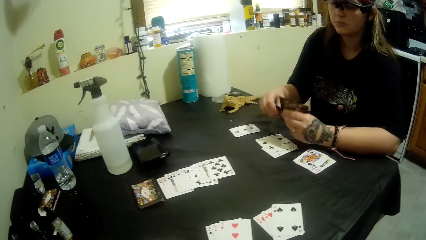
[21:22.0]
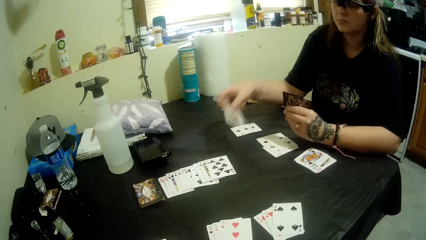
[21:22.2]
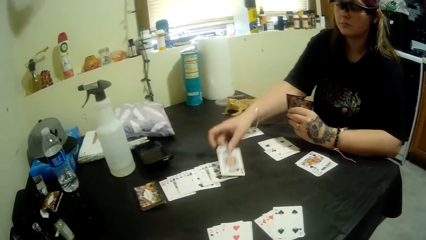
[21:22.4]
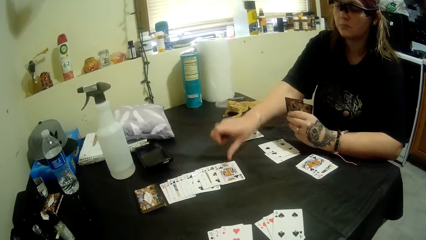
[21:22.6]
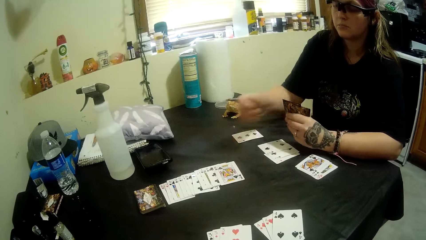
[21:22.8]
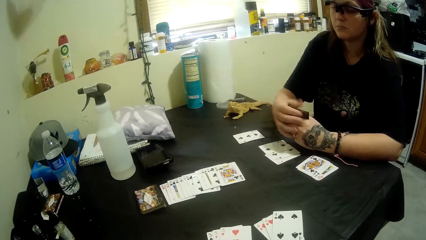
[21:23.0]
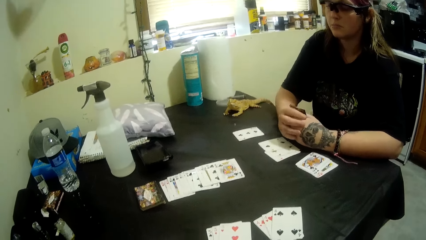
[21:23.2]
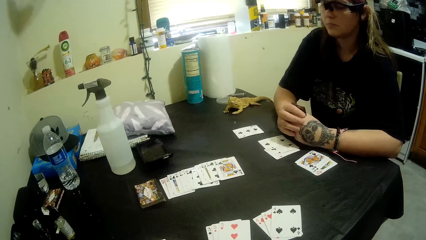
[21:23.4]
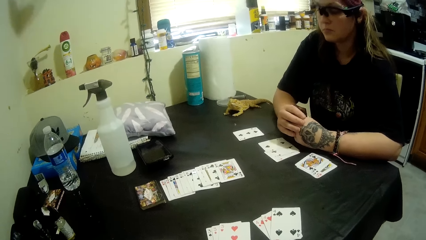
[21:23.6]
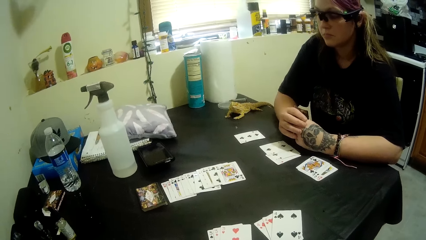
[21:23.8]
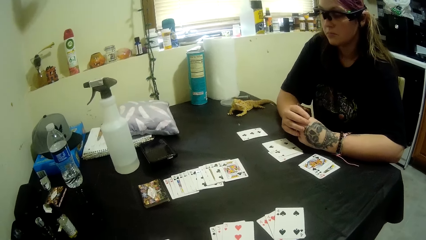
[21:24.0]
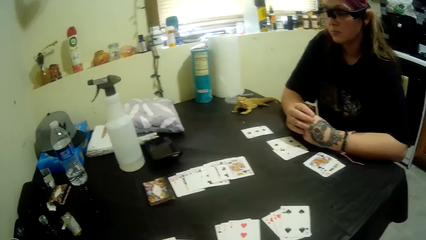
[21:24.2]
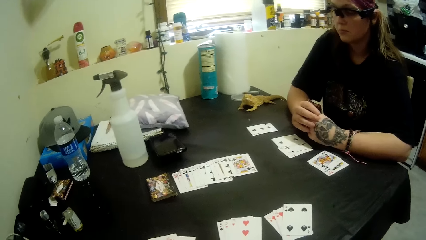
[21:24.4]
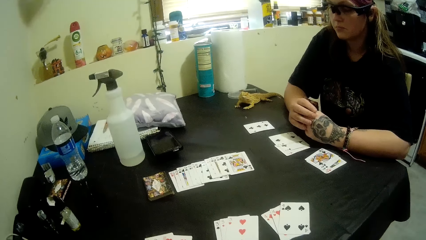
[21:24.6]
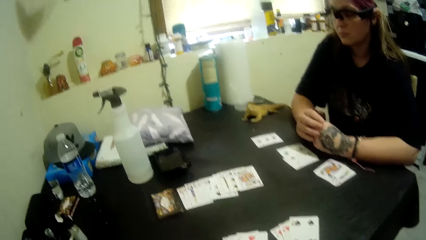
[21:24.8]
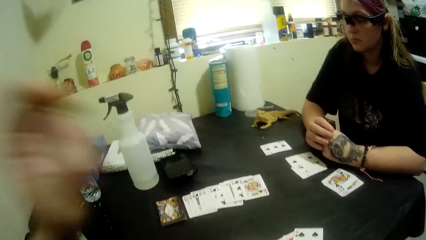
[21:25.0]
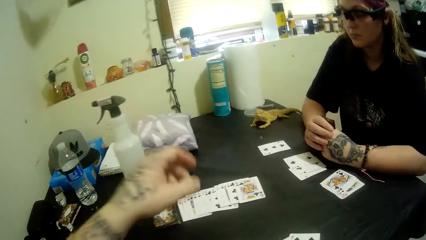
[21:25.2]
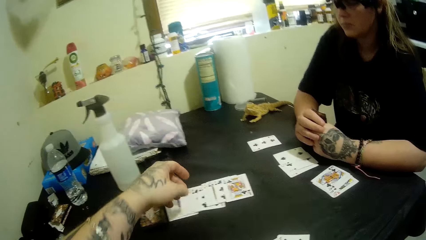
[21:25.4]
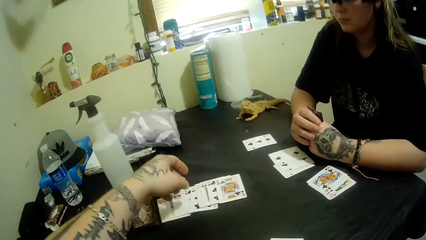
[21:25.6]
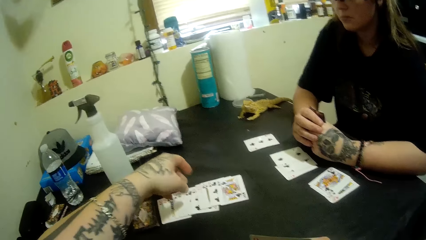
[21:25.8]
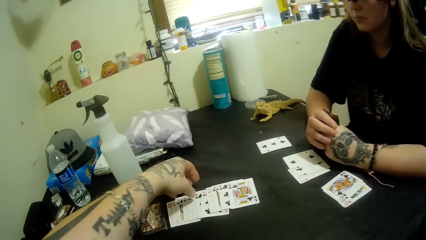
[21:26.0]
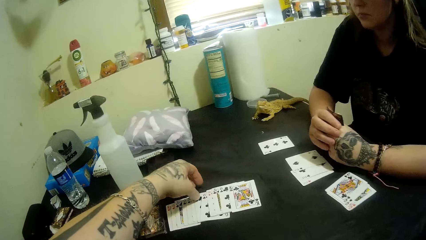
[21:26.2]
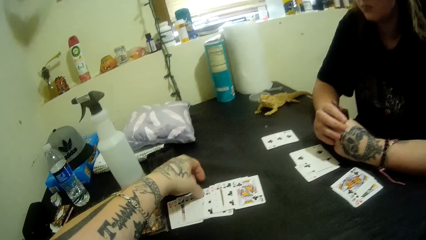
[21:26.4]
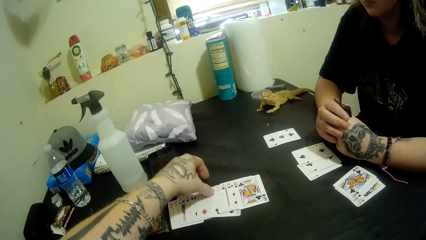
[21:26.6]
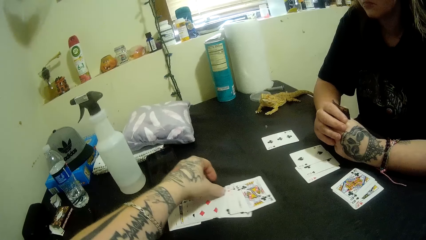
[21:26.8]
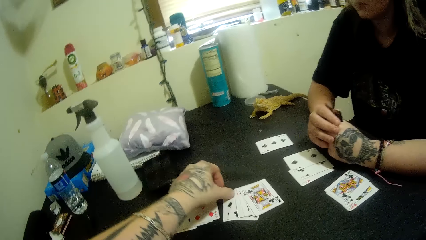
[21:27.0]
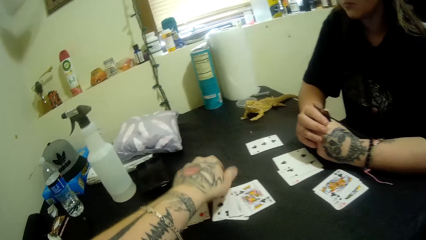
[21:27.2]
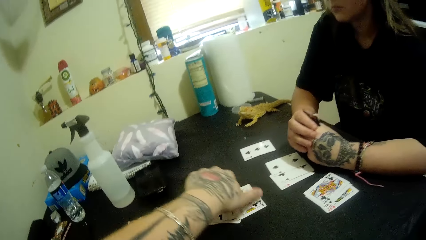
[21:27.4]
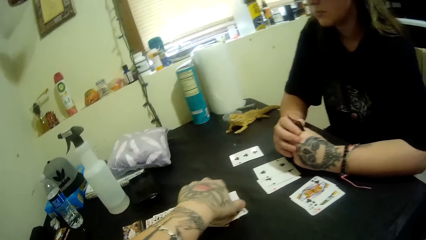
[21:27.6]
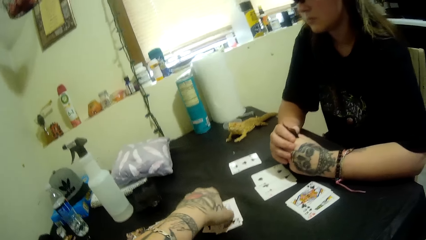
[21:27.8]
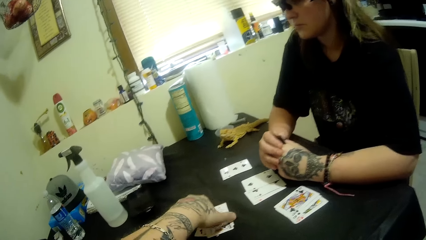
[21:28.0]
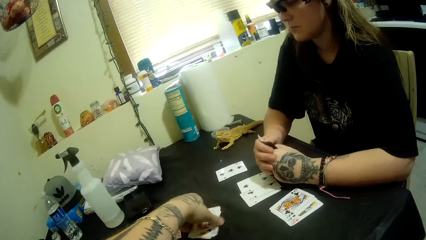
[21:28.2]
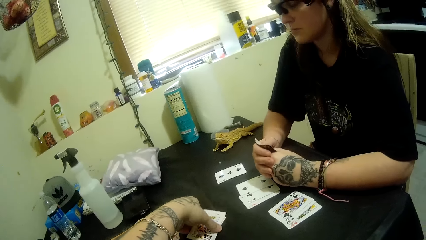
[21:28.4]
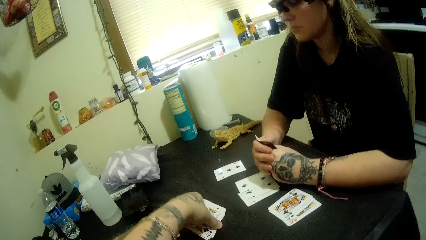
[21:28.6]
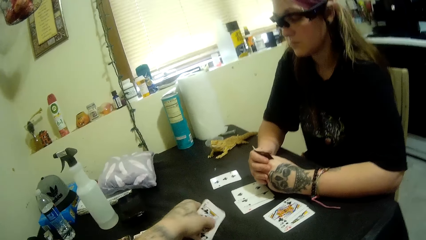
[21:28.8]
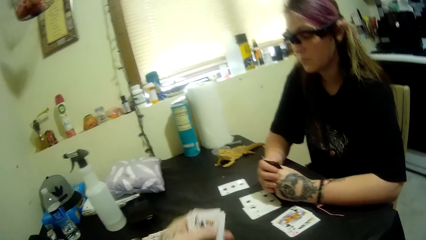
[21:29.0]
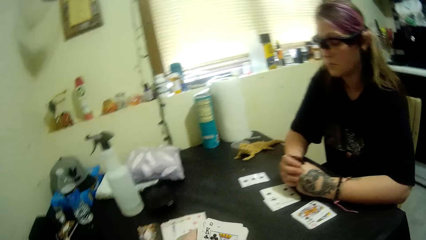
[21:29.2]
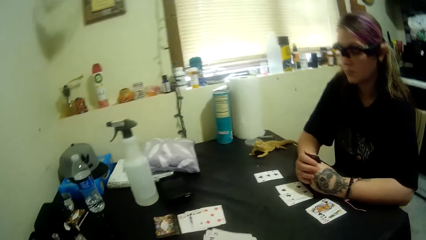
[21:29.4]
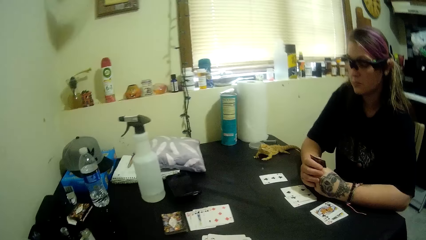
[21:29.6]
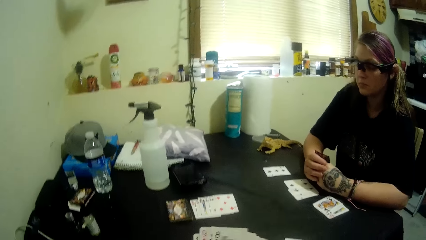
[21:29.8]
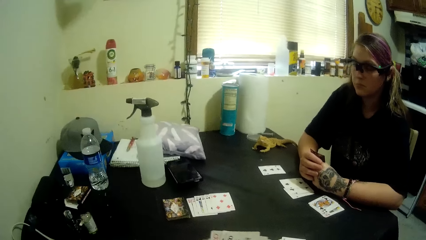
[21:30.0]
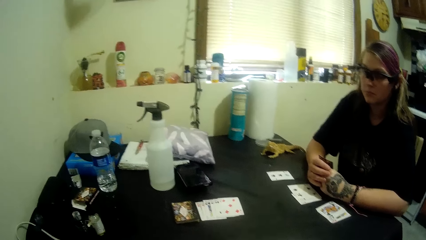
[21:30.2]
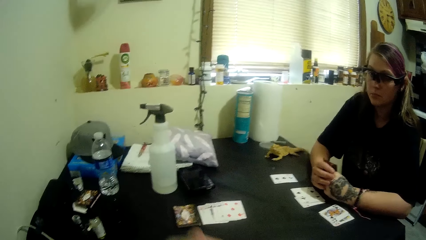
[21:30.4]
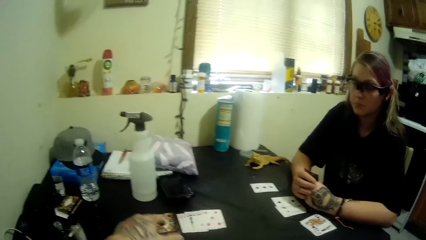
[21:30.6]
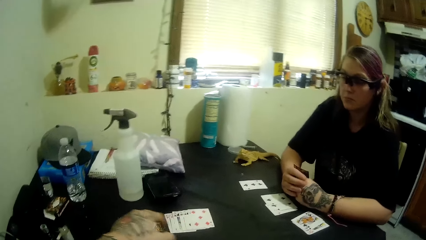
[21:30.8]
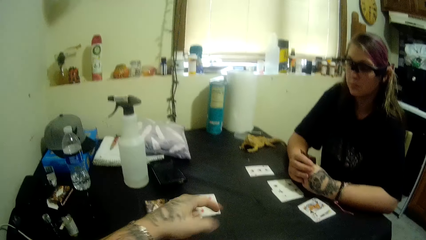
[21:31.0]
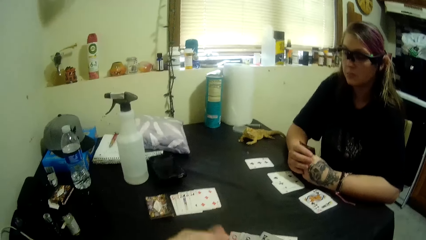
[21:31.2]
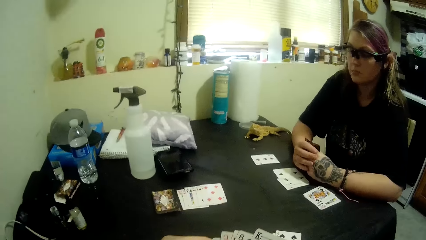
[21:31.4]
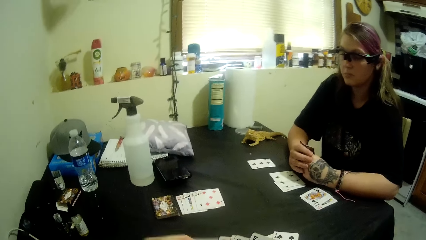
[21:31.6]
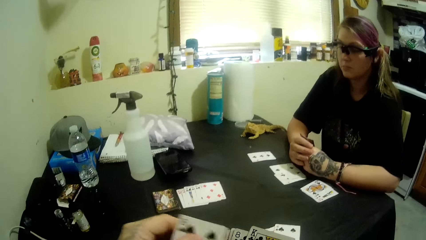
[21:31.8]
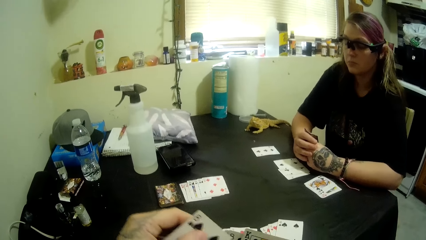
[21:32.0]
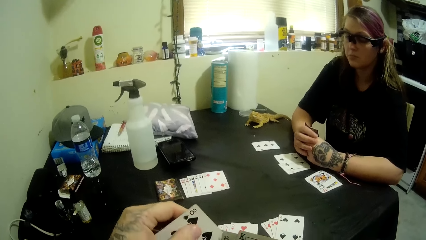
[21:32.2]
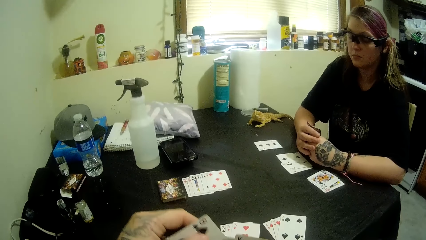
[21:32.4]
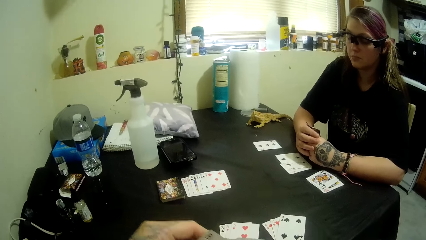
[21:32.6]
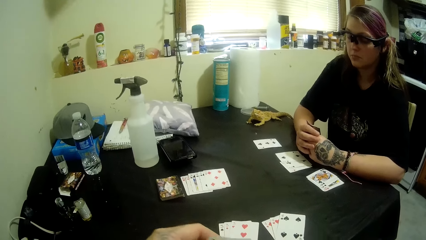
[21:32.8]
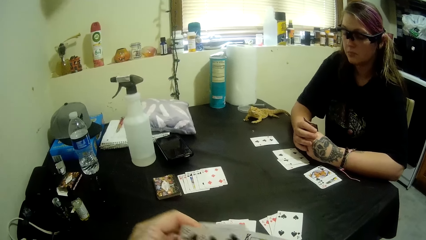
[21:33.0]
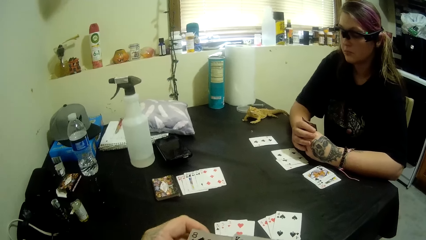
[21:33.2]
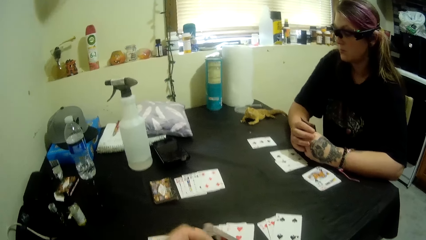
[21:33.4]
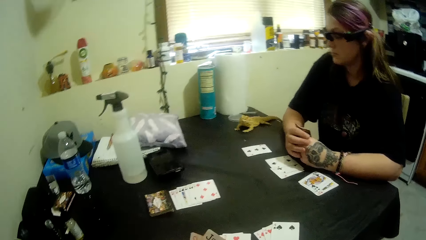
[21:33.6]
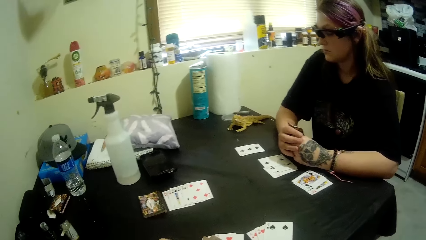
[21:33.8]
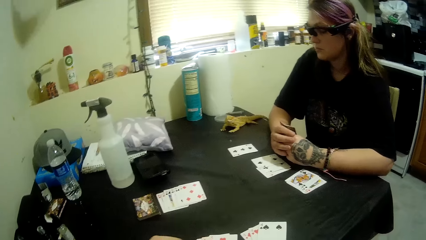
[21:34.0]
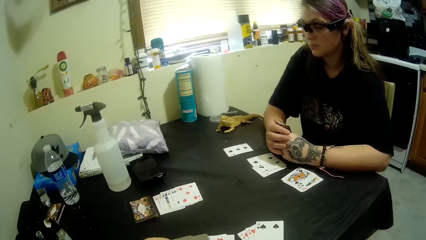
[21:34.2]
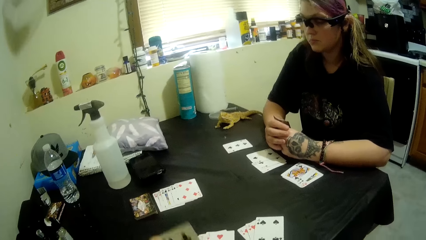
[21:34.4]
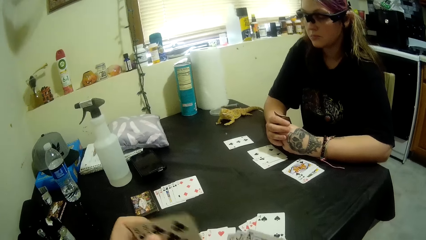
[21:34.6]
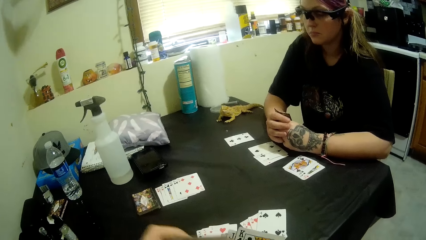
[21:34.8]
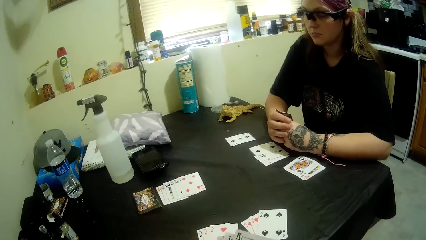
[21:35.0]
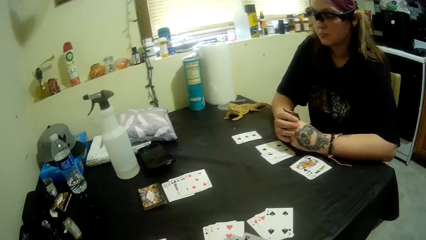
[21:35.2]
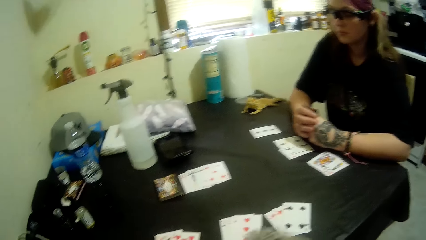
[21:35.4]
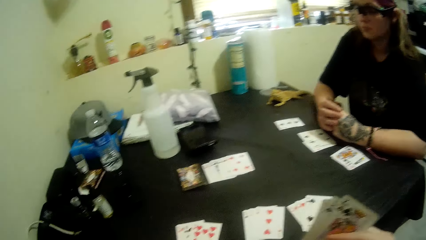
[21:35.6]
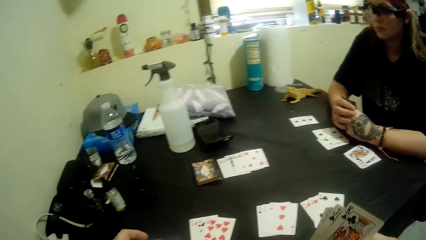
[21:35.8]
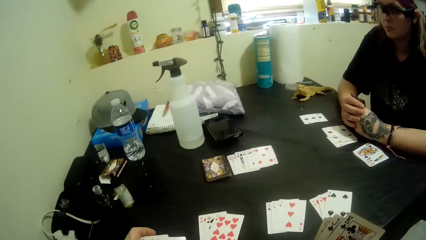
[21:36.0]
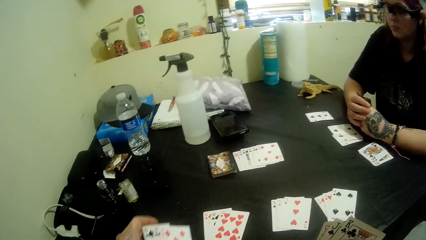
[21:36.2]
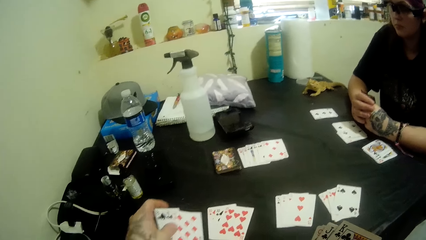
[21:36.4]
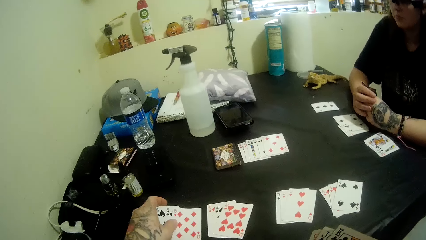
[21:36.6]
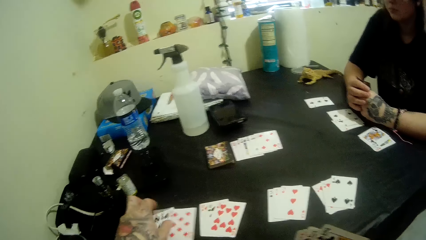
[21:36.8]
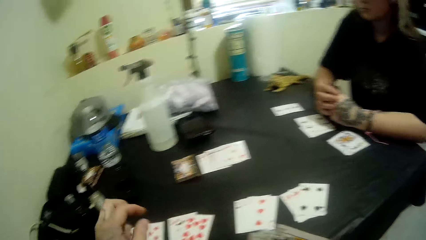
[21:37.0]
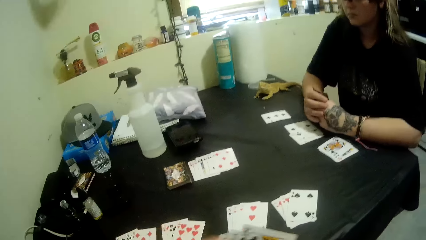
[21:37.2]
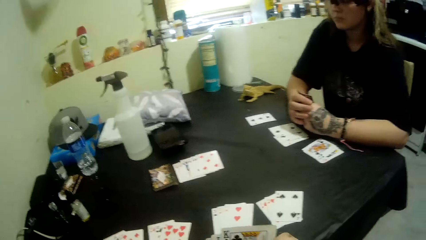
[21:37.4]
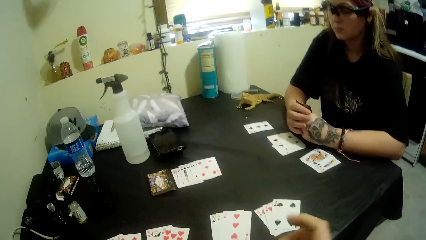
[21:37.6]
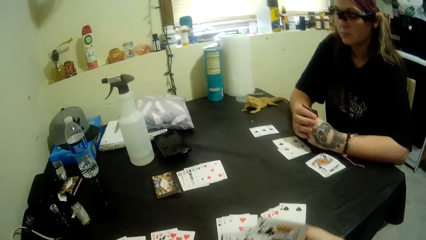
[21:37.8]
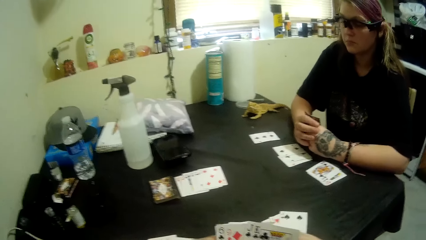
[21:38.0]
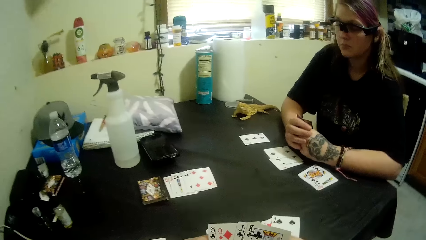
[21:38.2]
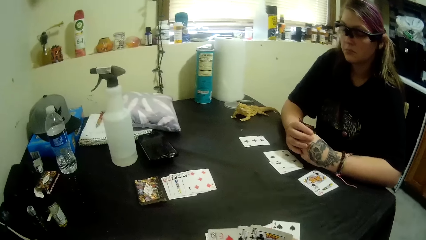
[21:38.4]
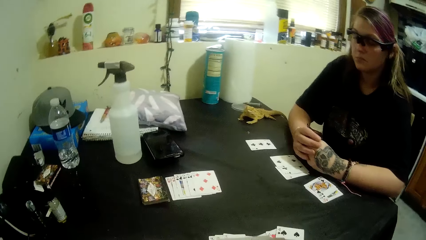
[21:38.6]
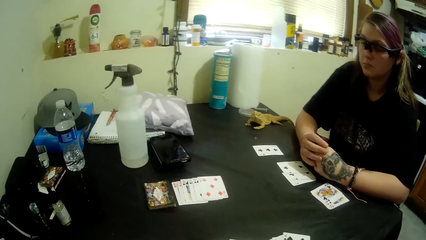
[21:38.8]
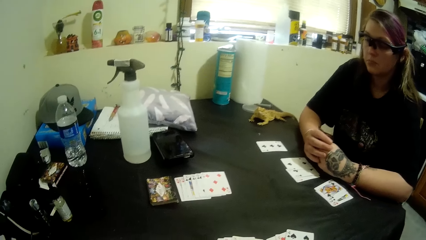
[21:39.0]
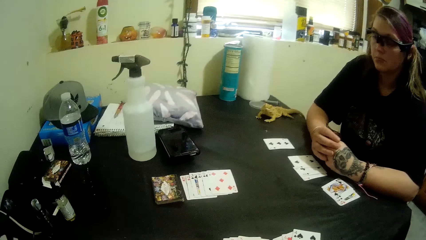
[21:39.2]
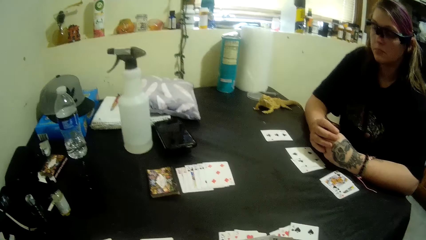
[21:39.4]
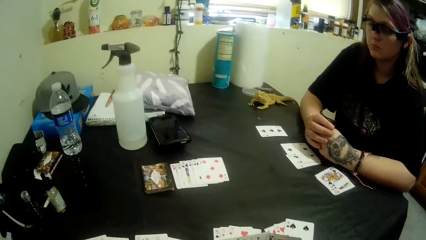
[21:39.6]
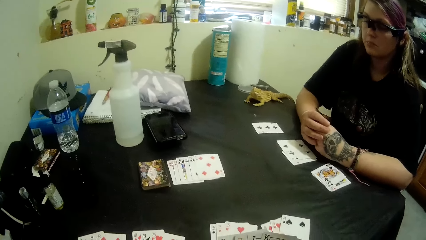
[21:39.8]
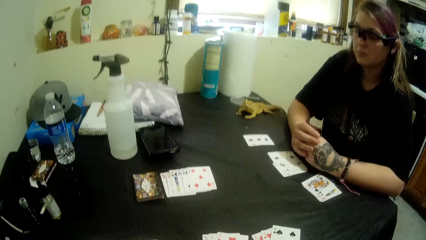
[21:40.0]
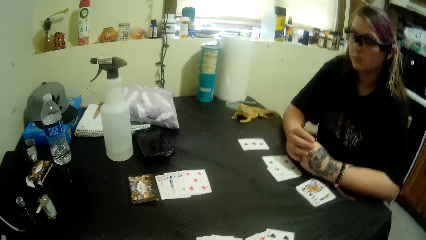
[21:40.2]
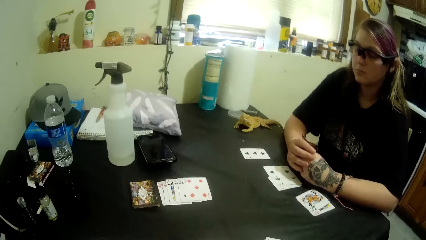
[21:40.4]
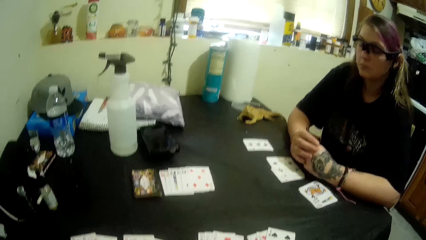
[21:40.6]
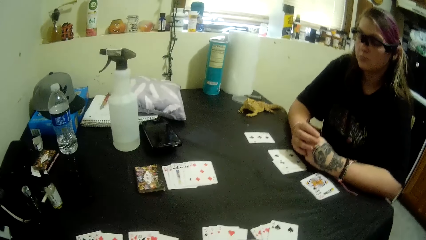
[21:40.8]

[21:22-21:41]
The lady puts a K on the table. The camera wearer picks up cards on the table. They shuffle the cards. They put an 8 of spades, clubs, and spades.
